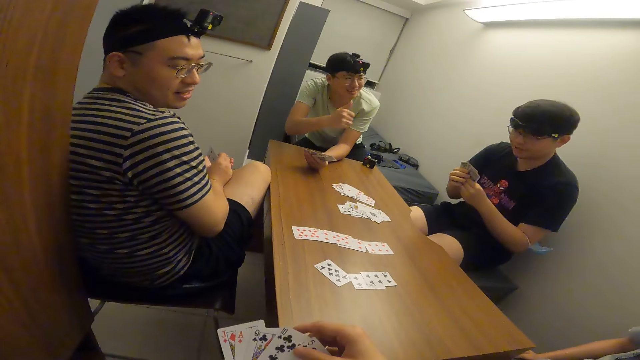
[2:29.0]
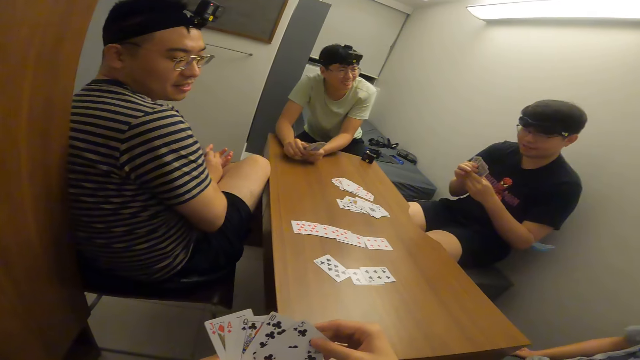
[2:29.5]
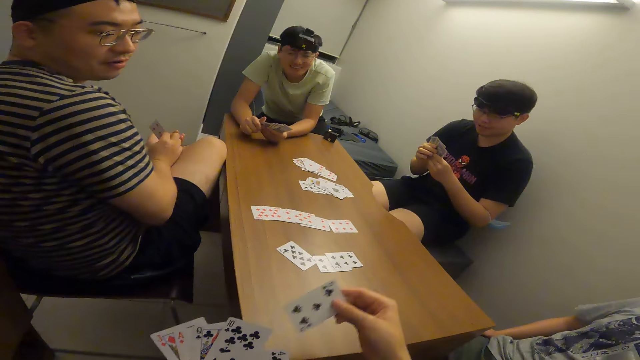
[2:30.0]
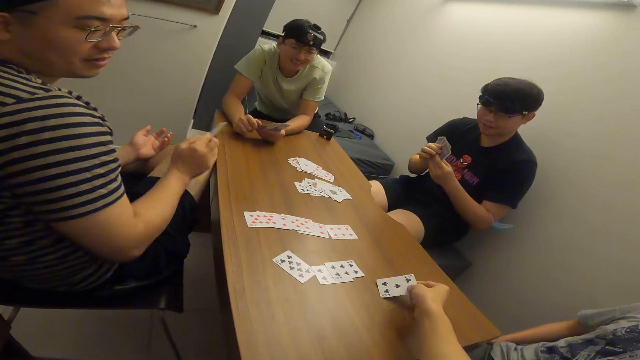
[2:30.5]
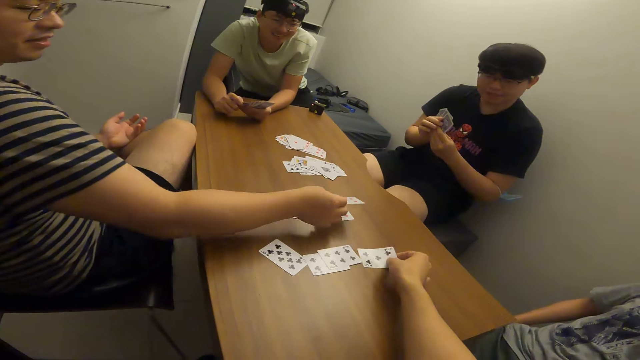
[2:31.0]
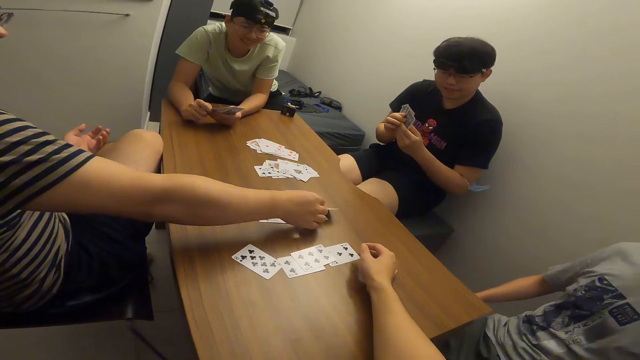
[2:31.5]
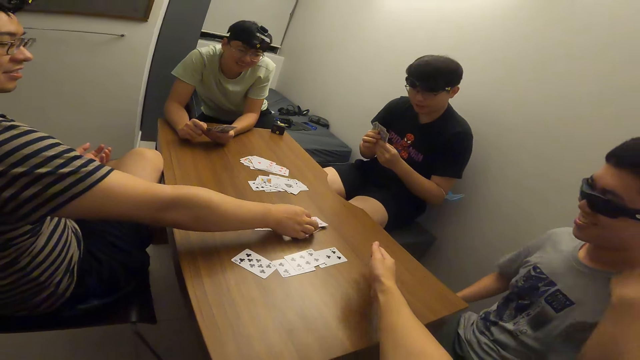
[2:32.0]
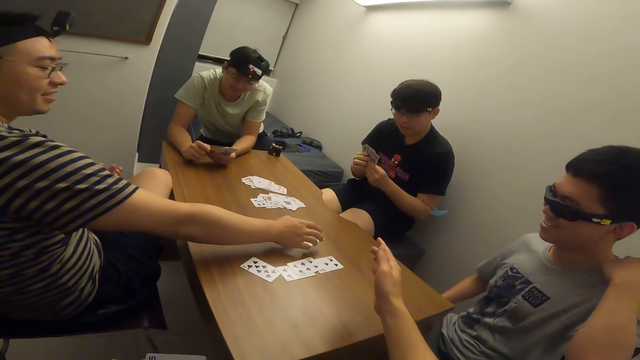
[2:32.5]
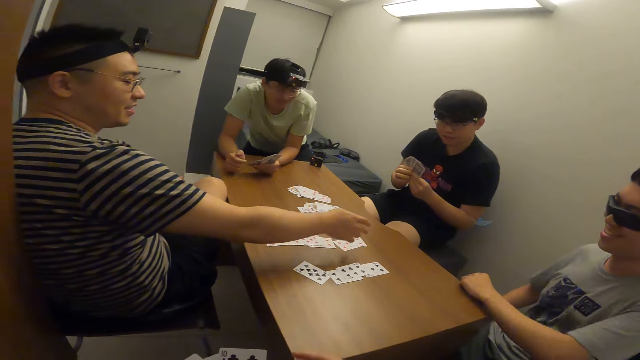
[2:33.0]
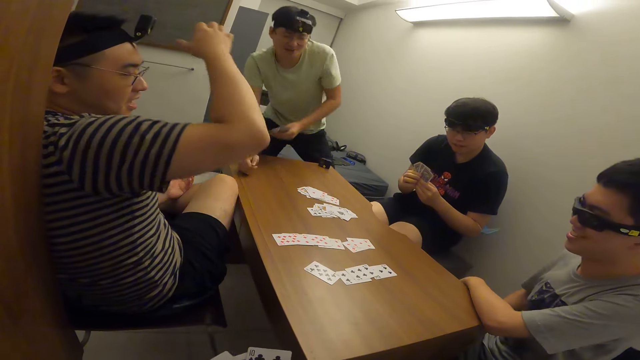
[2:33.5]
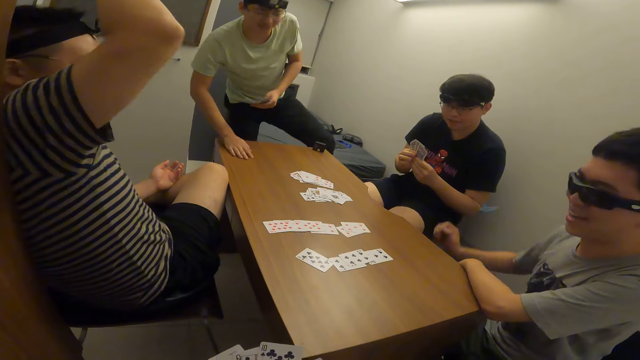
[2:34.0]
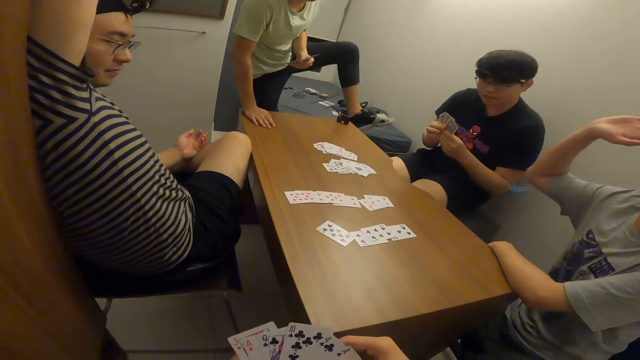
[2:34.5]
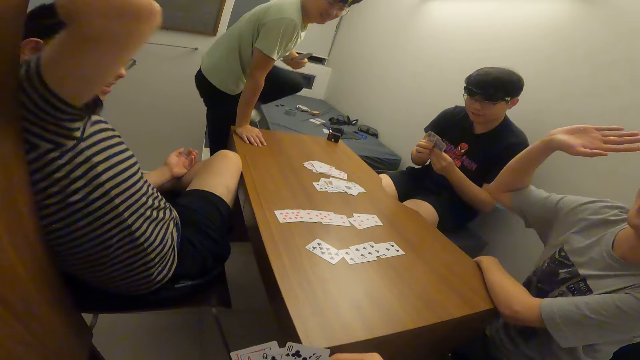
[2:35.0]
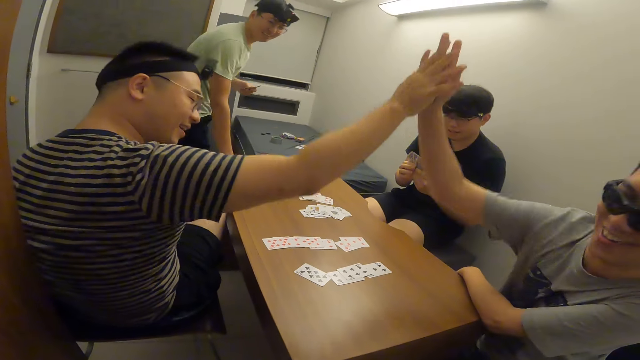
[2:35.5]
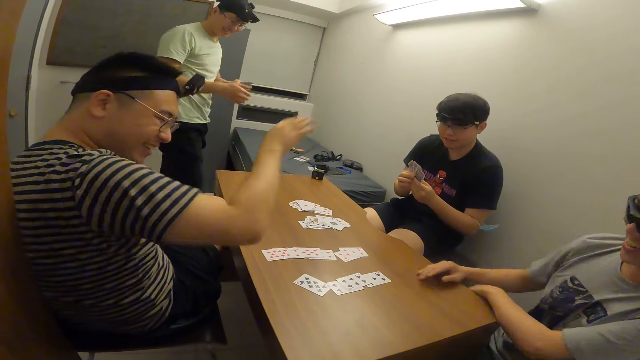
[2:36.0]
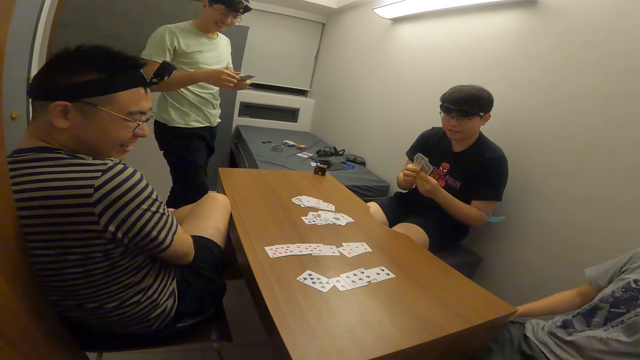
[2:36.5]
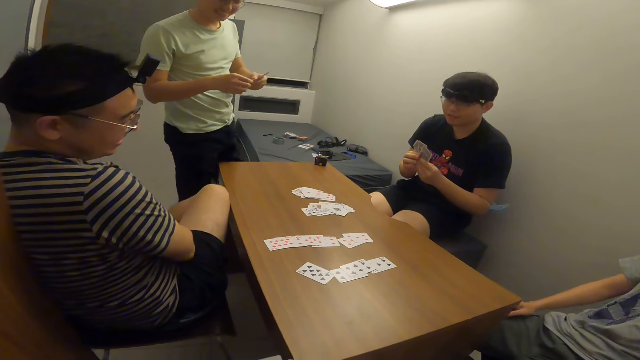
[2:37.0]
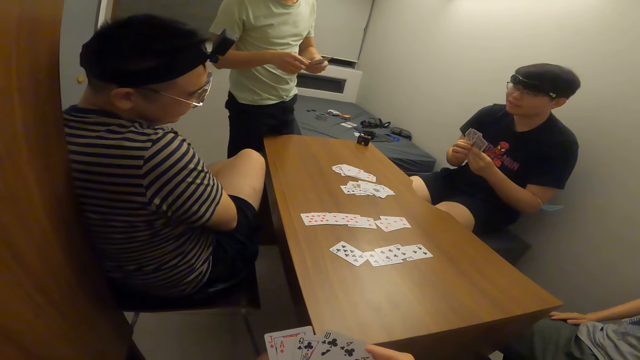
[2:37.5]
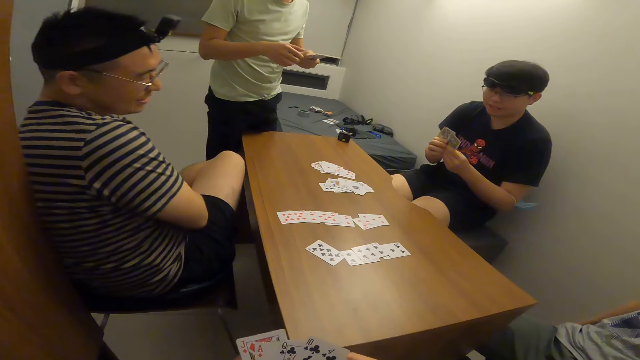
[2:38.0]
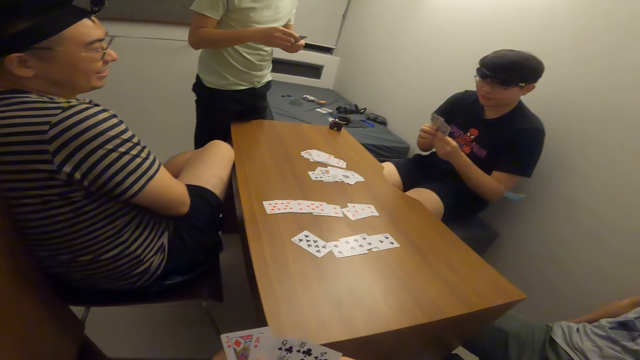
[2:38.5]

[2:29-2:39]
The camera wearer drops a card on the table with the right hand. A man drops a card on the table with the right hand. Another man adjusts his shirt. Another man stands from his seat. The first man and the second man high-five each other. The first man shakes hands with the second man.

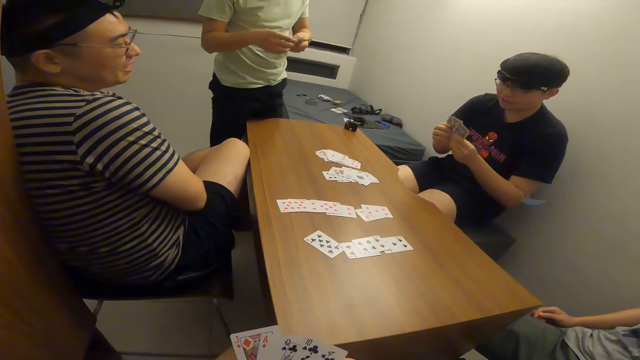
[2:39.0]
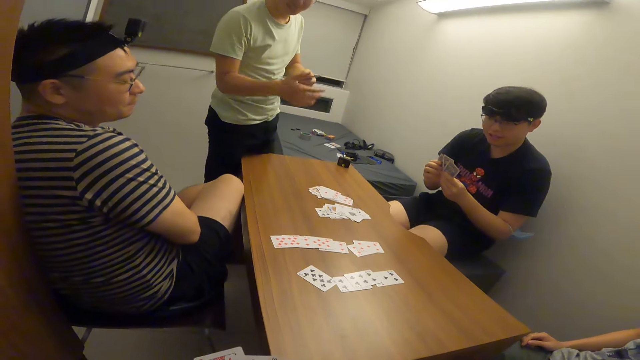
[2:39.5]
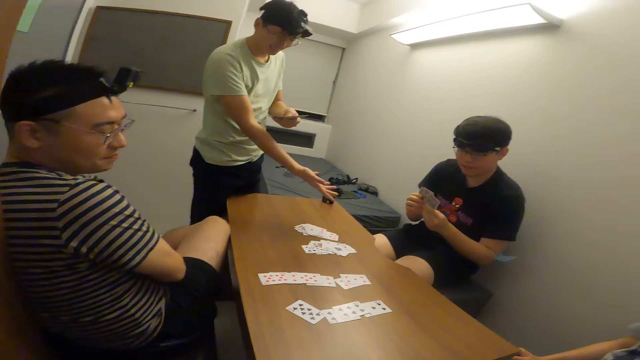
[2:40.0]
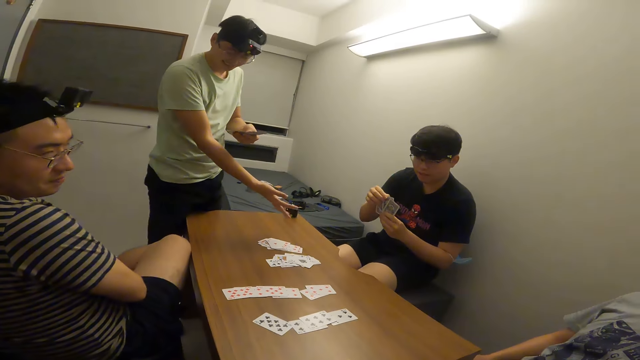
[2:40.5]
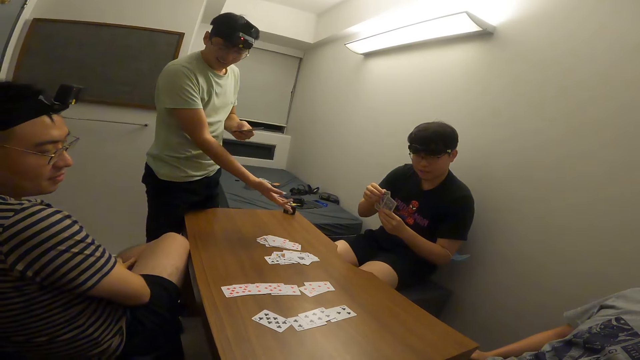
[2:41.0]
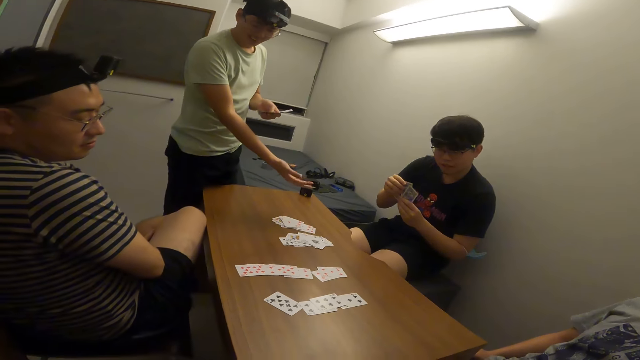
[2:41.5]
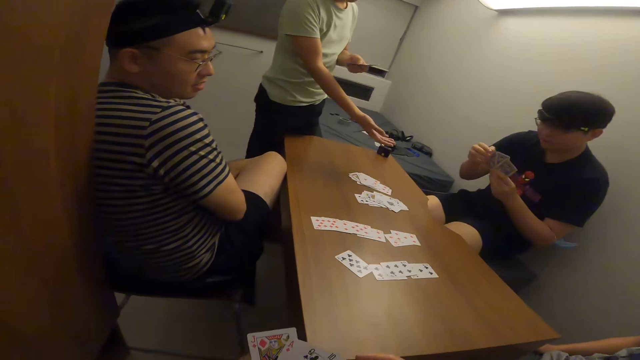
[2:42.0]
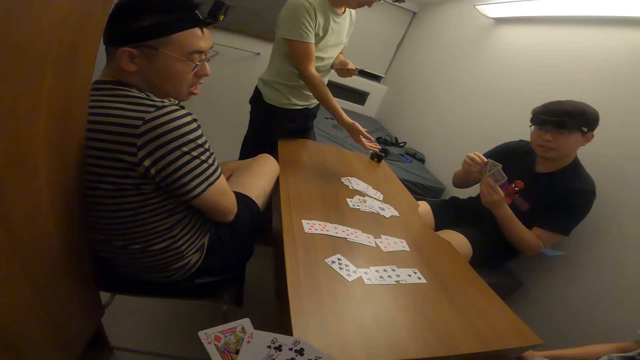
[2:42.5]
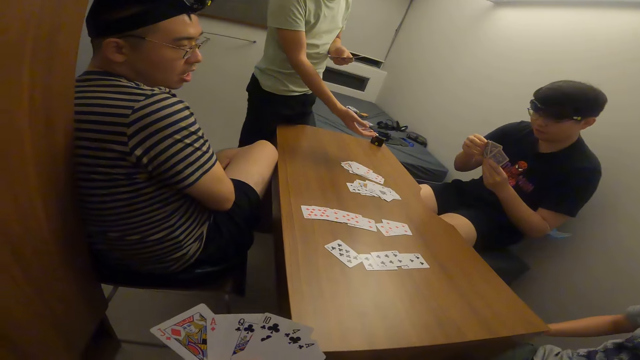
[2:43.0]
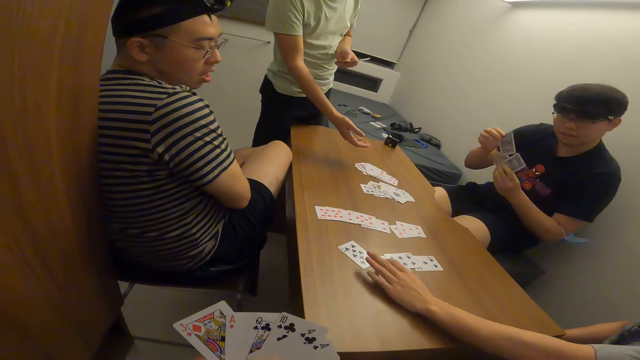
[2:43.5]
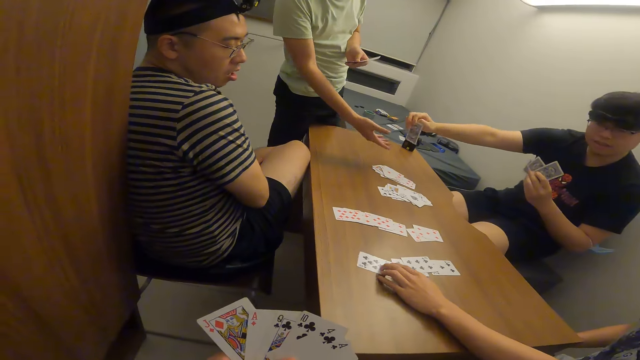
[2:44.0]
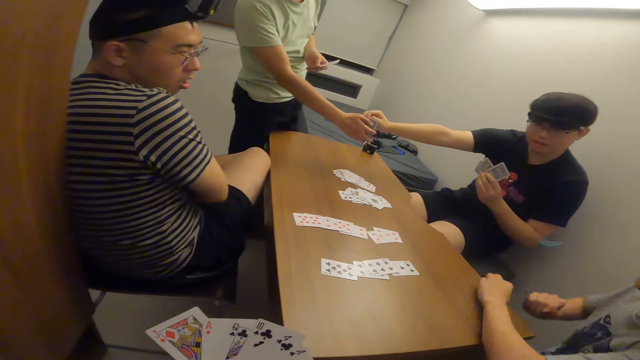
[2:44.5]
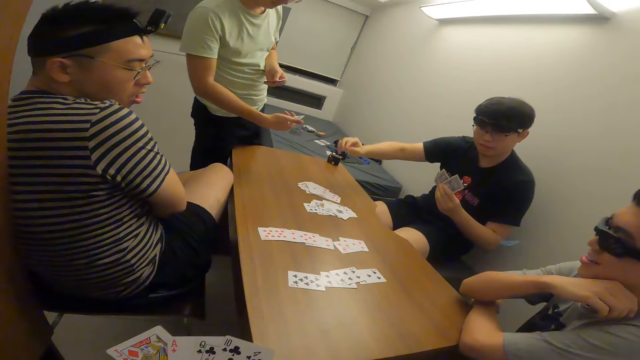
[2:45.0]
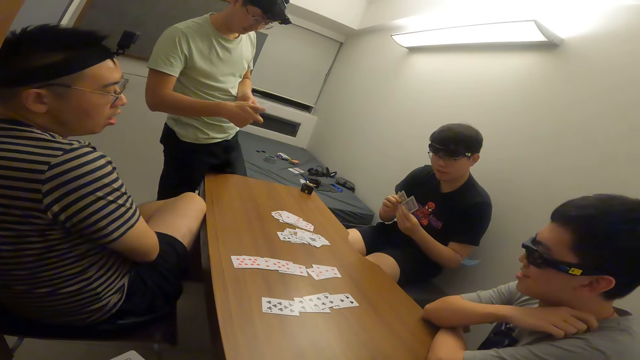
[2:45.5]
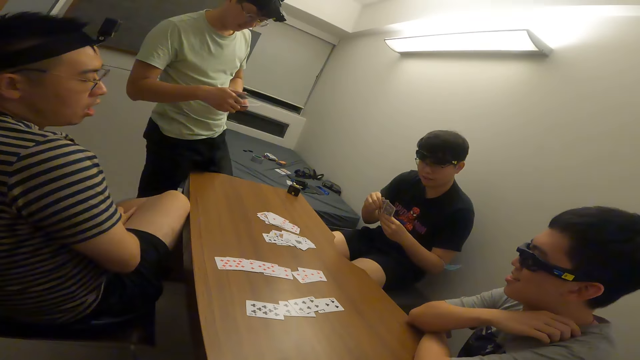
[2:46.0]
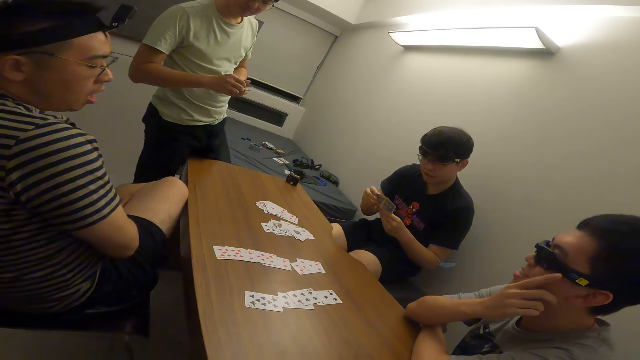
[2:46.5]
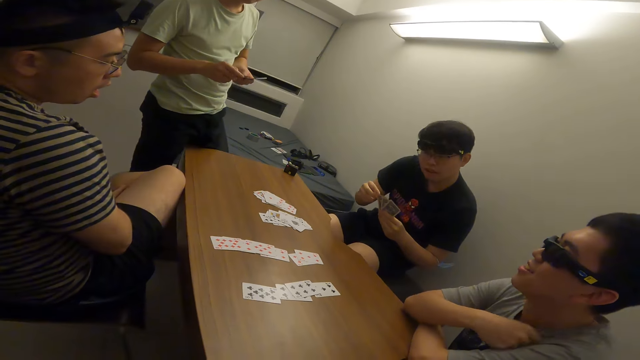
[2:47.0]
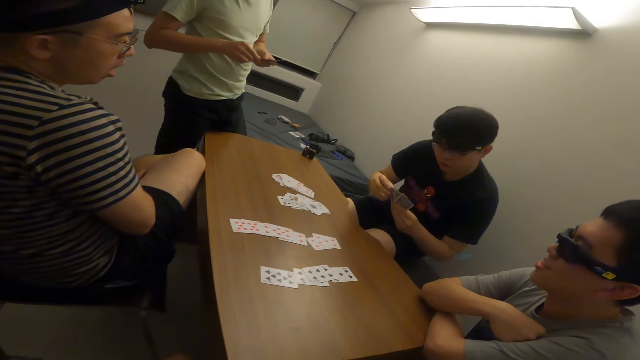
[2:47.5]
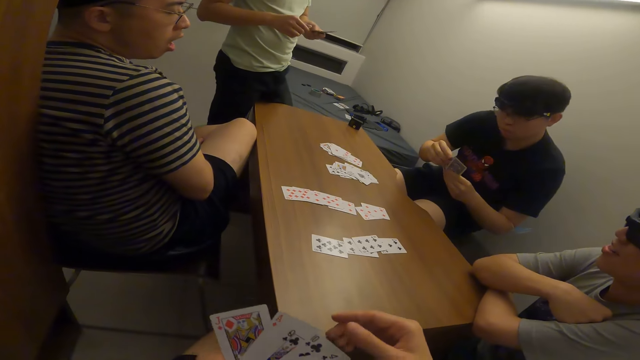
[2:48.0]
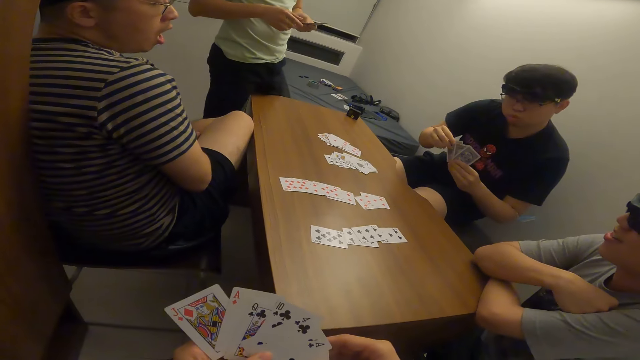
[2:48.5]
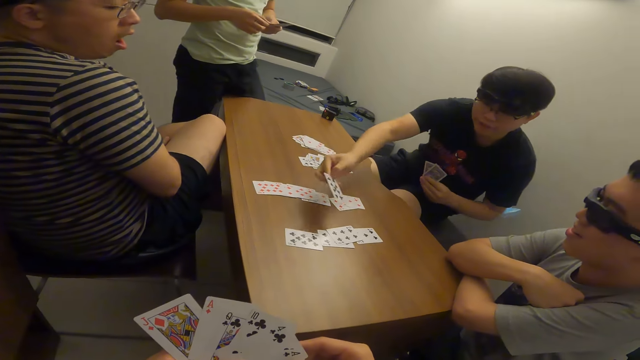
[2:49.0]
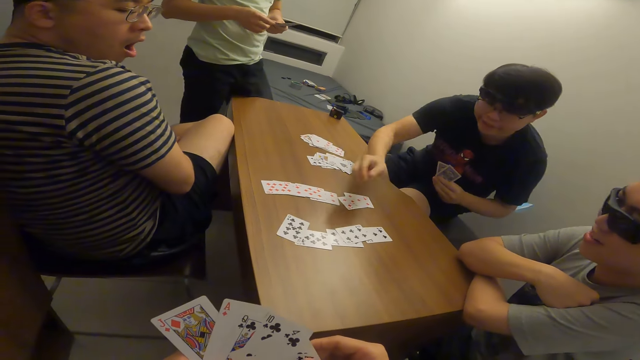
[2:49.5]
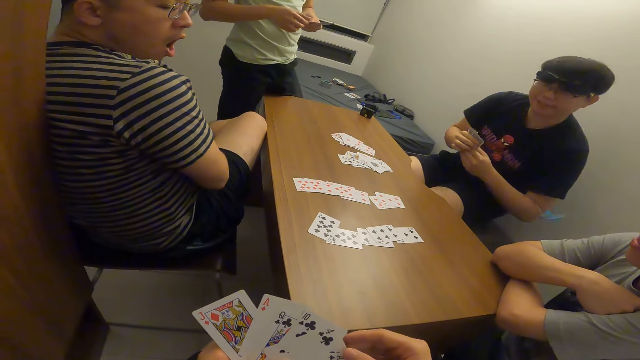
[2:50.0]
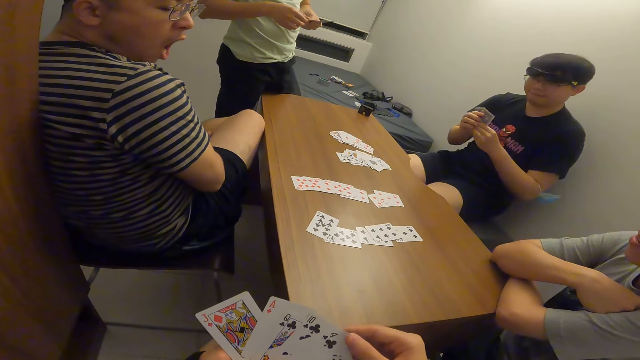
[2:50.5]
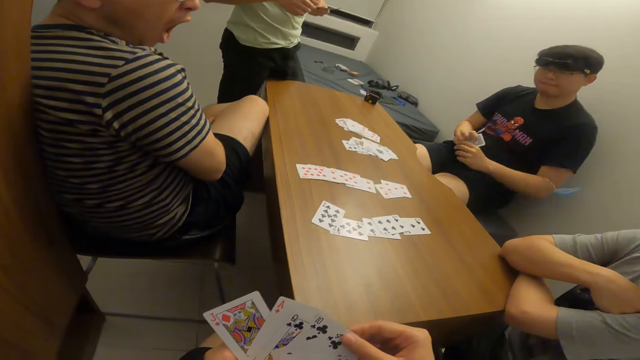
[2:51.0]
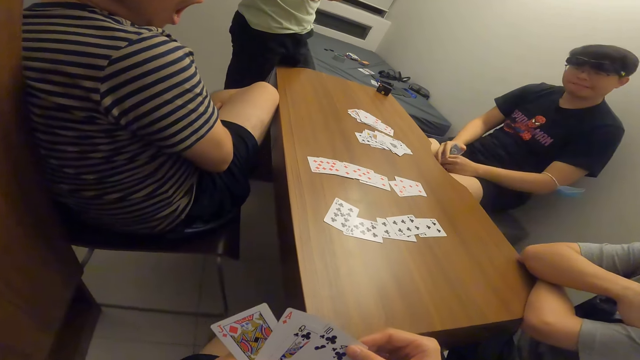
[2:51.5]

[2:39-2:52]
A man stretches his right hand towards another man. The camera wearer looks around. Another man touches the card on the table with the right hand. The first man receives a card from the second man with his right hand. The third man puts his hands on his neck. The second man drops a card on the table with the right hand.
